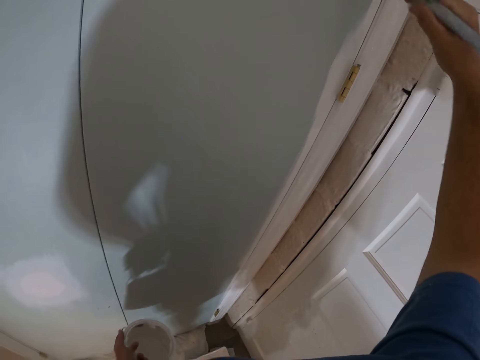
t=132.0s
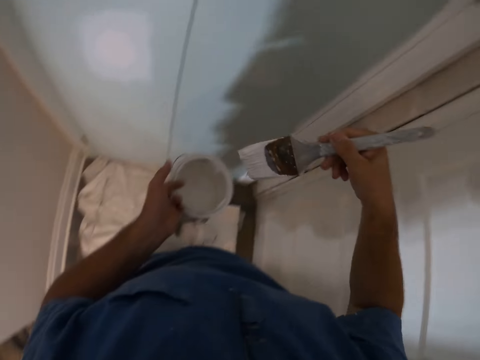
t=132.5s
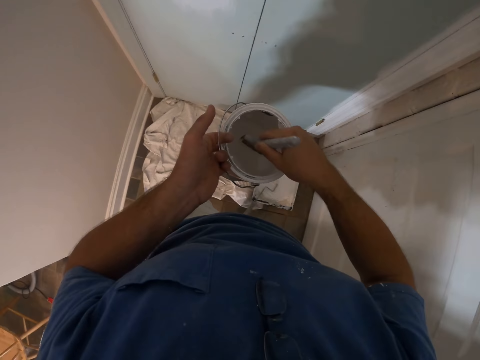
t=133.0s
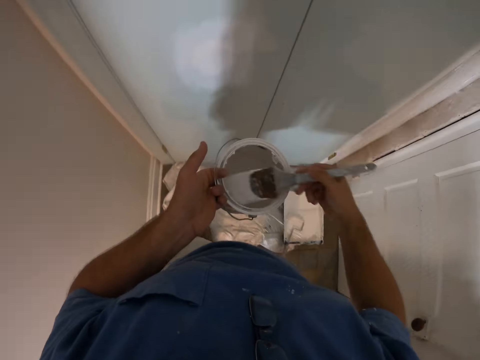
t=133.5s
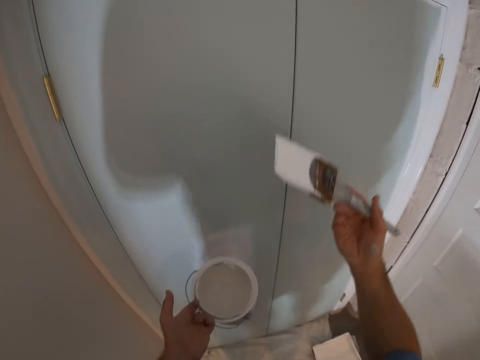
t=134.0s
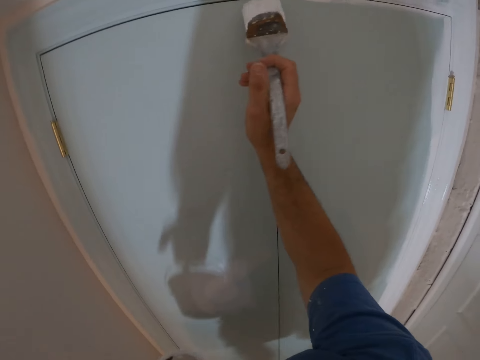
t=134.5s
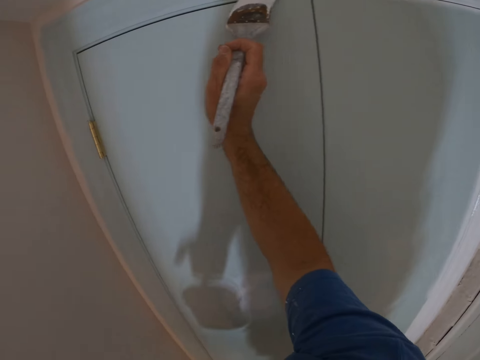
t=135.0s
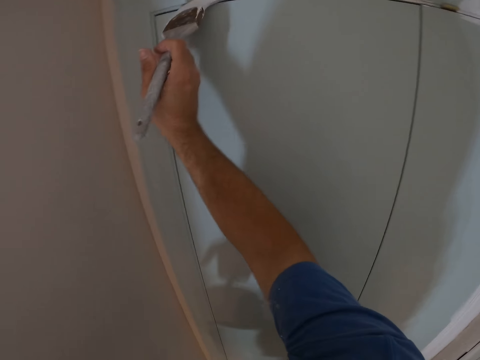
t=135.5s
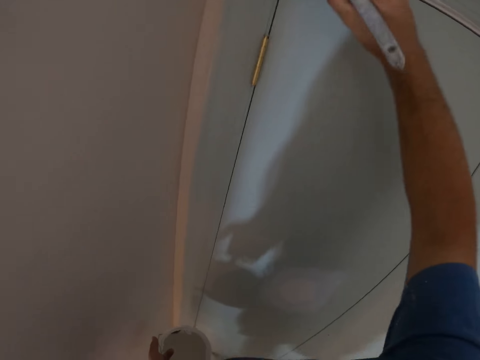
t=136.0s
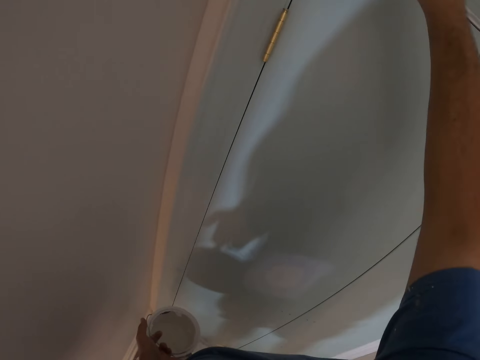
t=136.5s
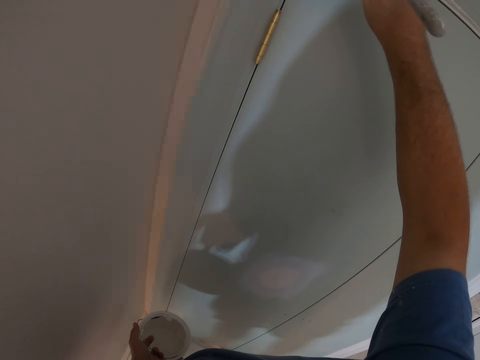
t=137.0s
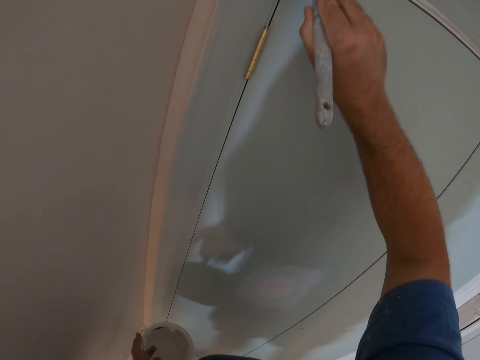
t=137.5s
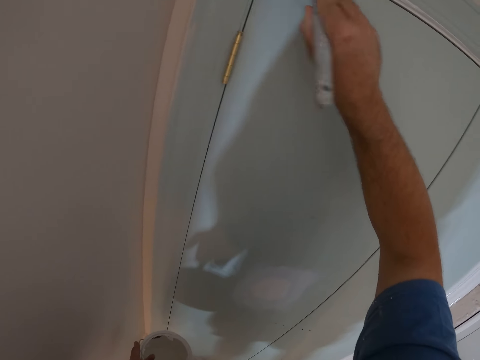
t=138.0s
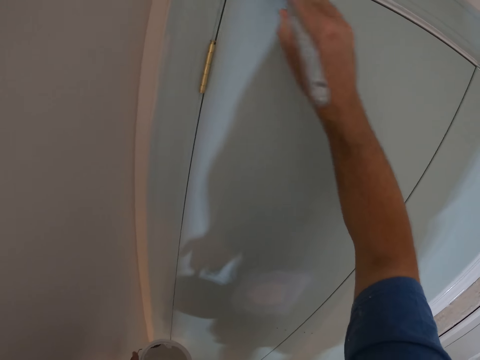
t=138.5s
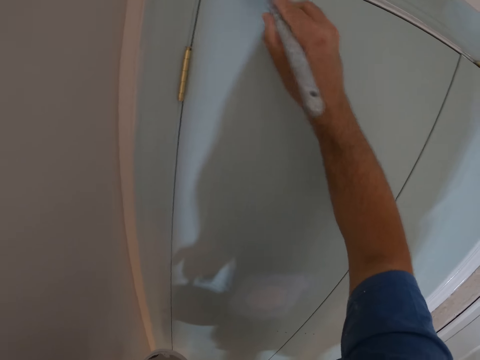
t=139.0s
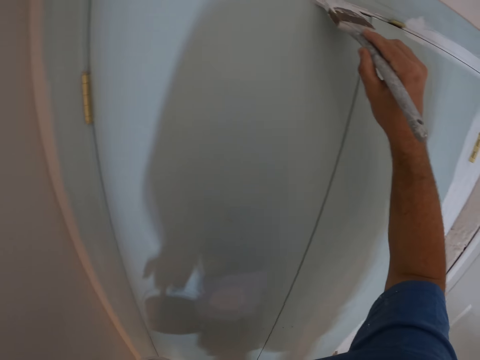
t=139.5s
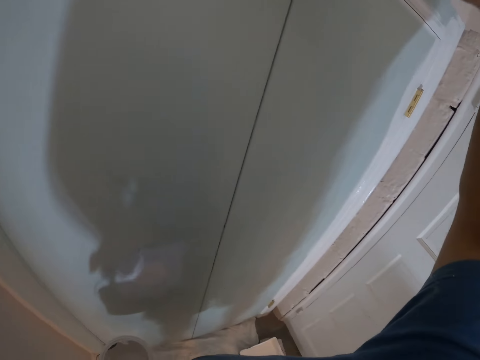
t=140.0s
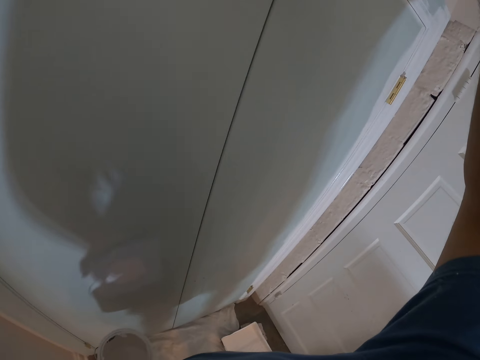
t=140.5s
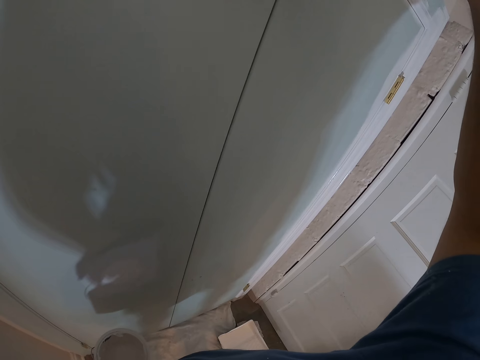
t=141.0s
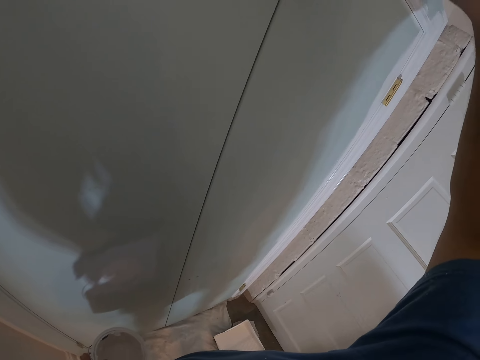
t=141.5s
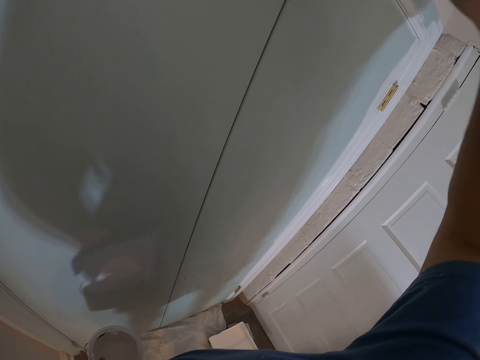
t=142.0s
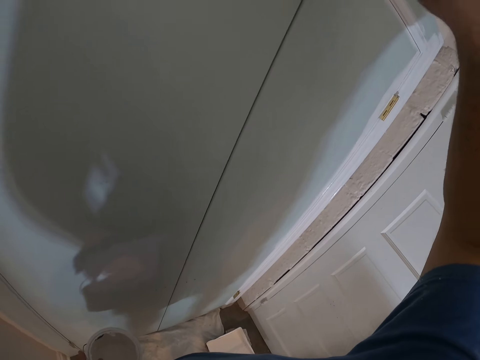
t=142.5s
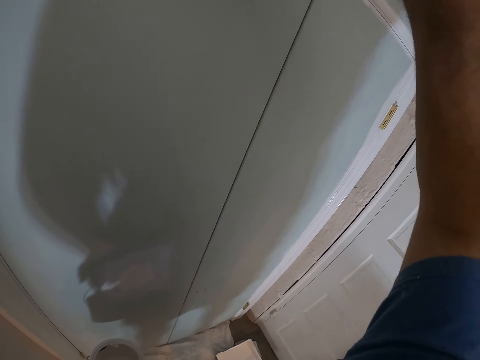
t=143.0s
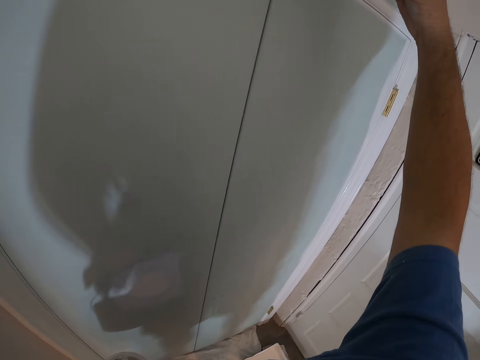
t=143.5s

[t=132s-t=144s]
The camera wearer scoops up paint with the paint brush from the paint can. They paint the door frame with the paint brush.

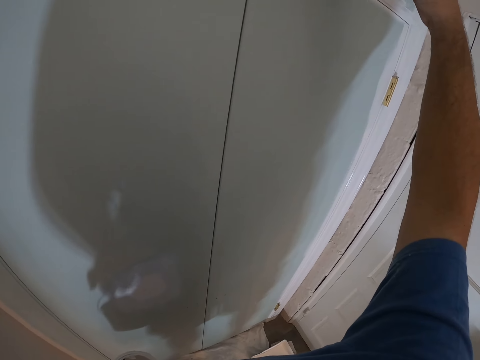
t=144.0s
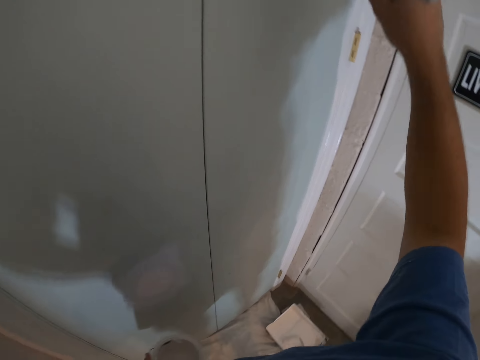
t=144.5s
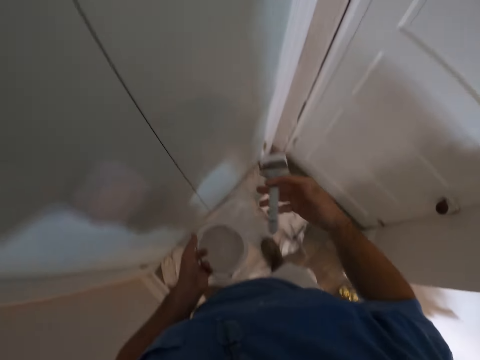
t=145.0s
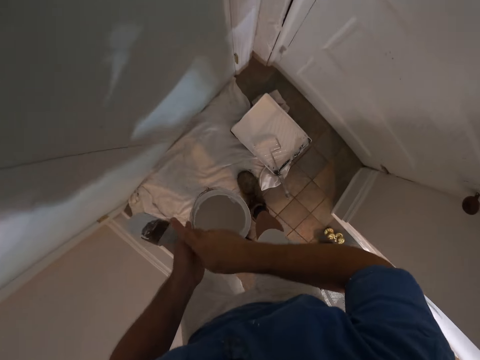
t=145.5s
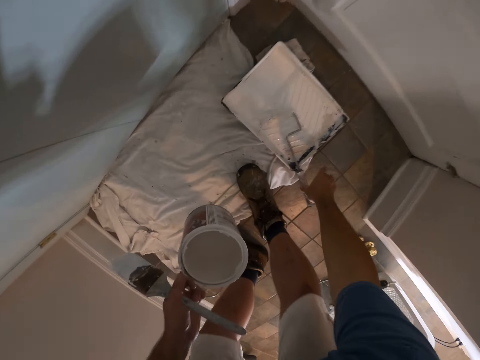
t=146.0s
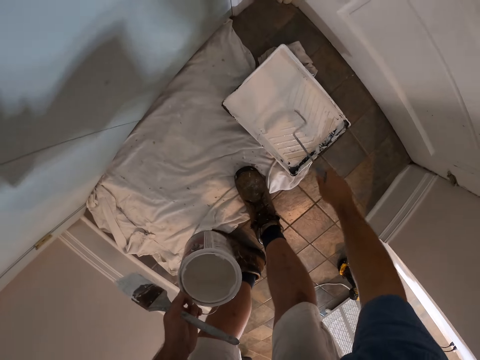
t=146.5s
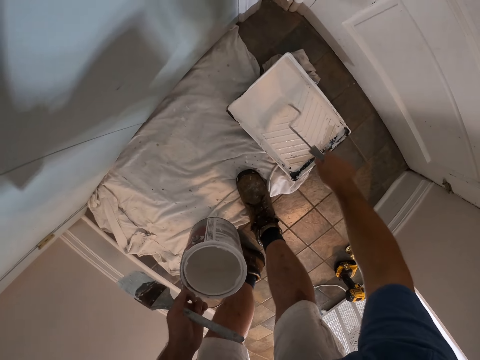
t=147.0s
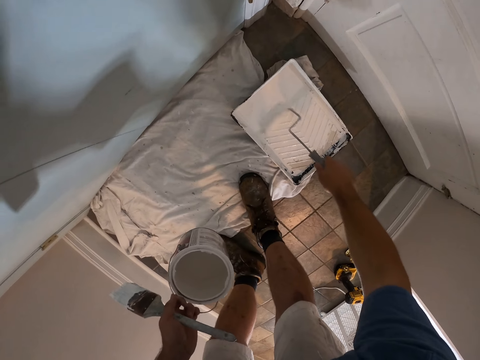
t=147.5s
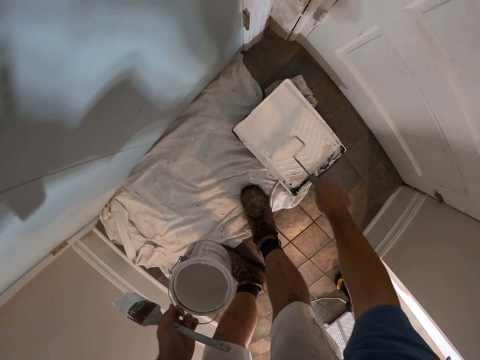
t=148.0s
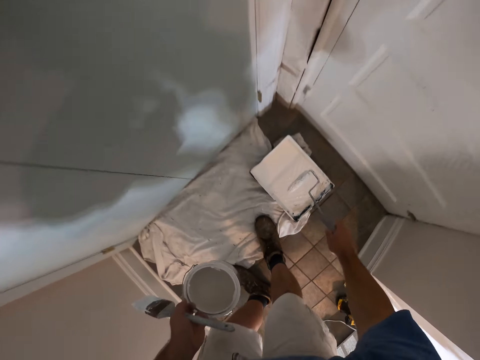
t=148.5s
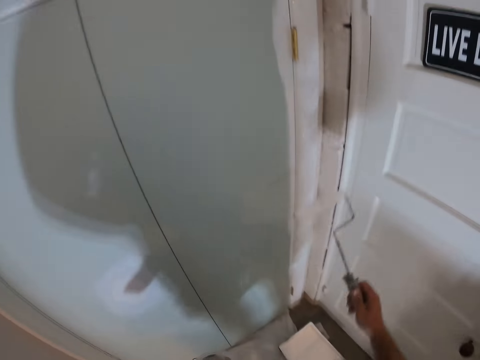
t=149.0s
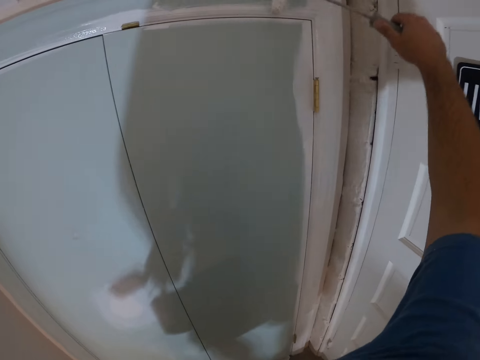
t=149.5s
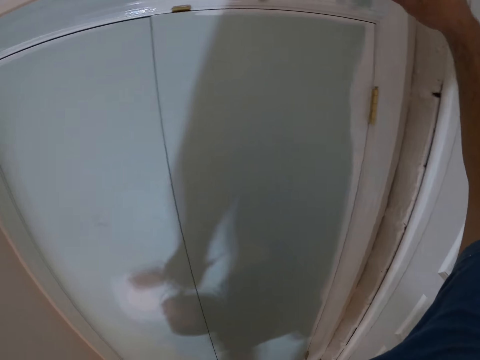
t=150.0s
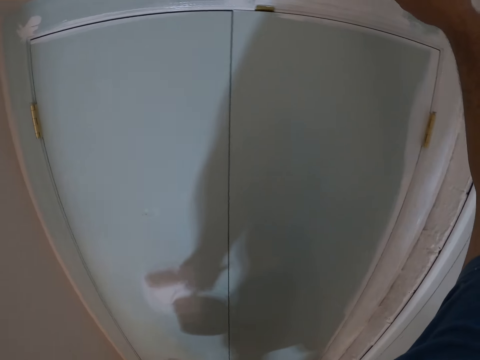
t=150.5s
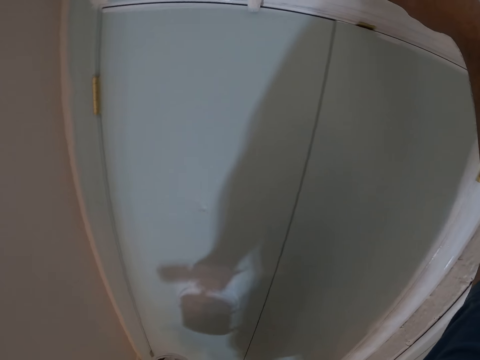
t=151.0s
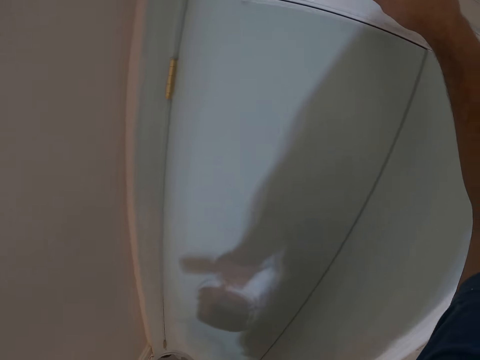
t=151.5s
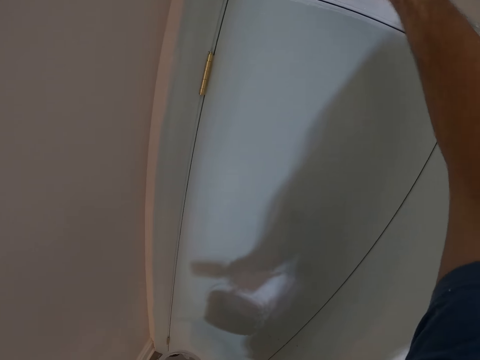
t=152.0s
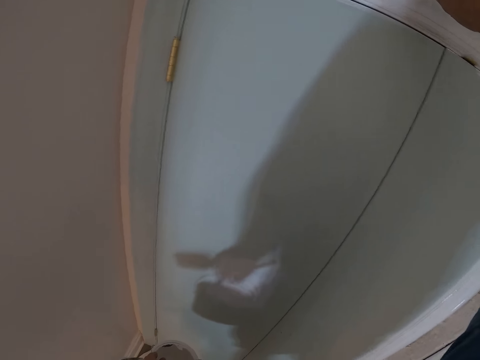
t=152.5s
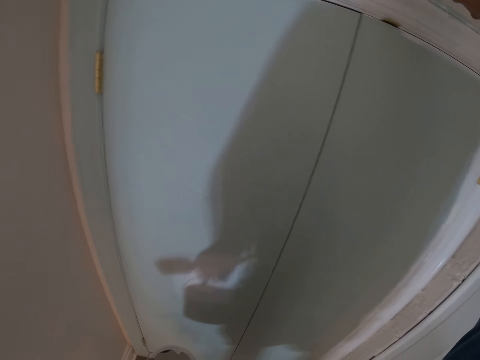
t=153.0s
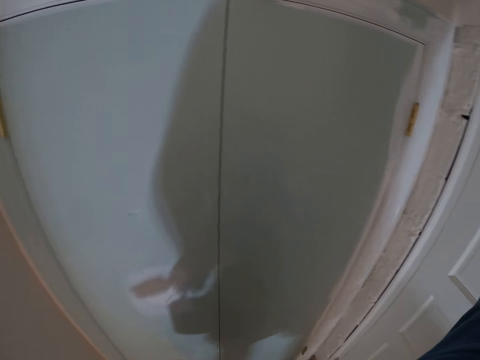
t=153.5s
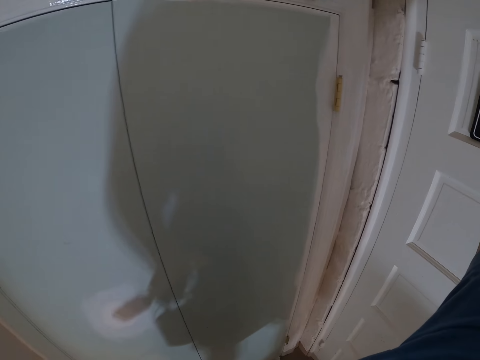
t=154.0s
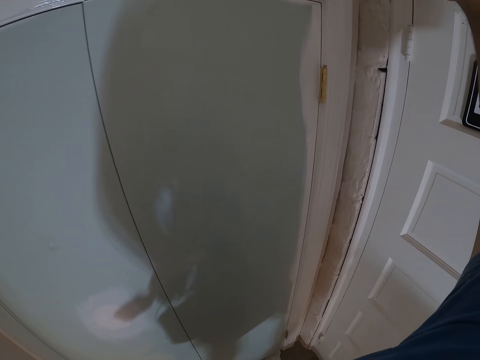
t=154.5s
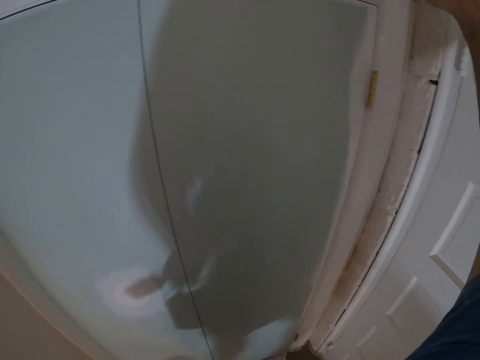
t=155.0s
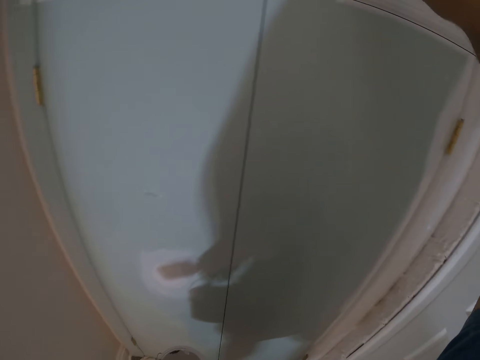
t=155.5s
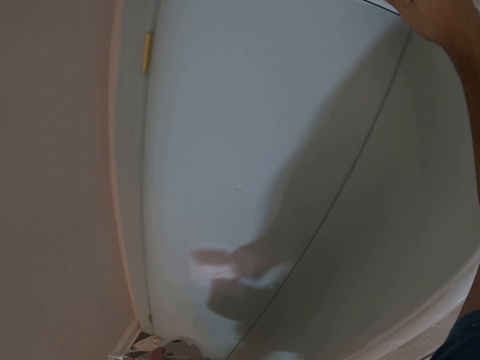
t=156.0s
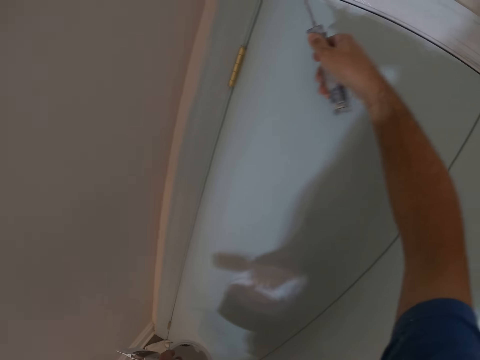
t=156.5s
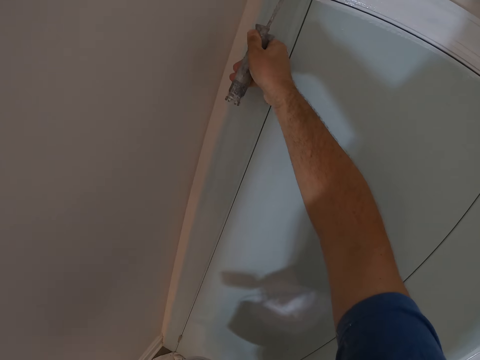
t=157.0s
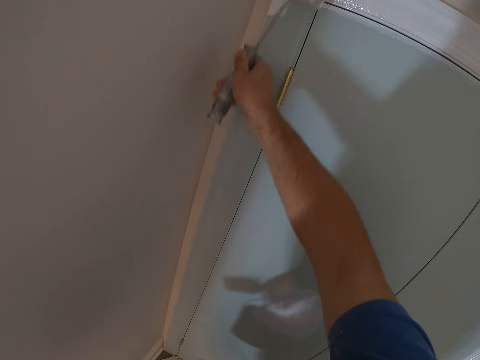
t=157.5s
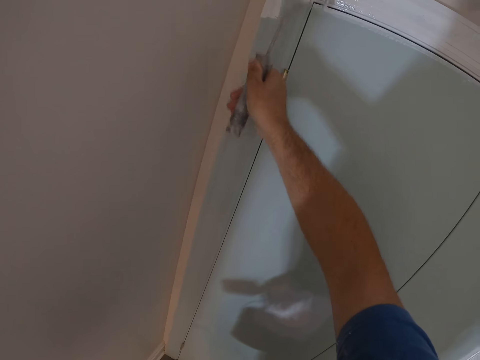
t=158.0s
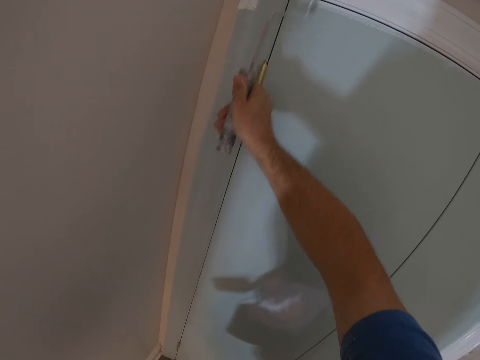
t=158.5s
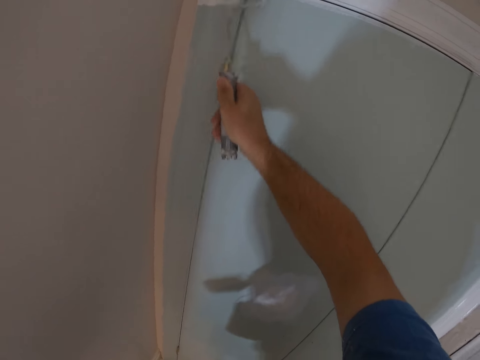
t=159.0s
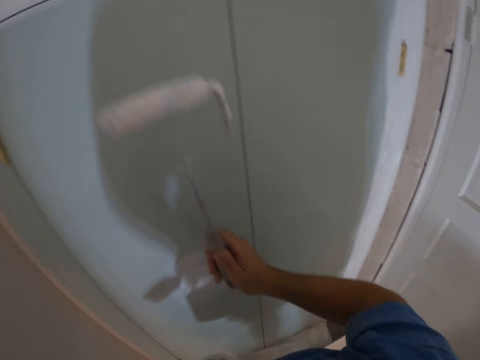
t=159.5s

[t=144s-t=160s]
The camera wearer passes the paint brush to his left hand. He picks up the paint roller from the tray with his right hand. He scoops up paint with the paint roller from the tray. He paints the door frame with the paint roller.
